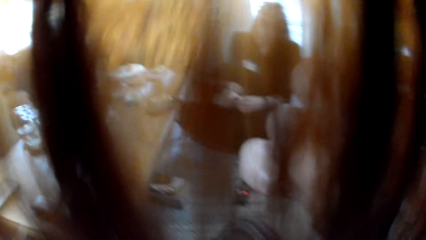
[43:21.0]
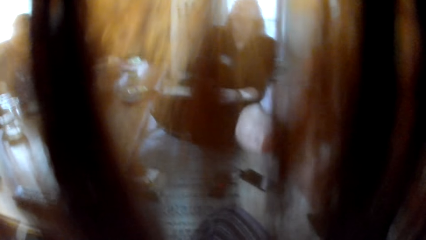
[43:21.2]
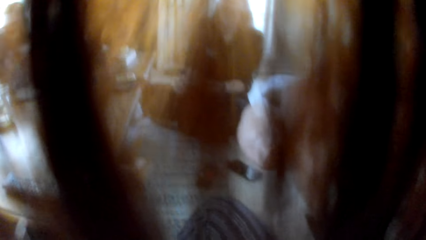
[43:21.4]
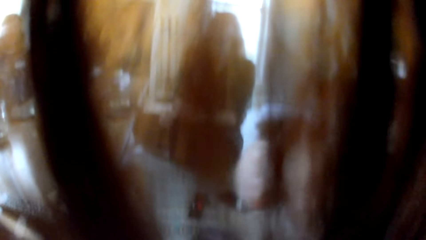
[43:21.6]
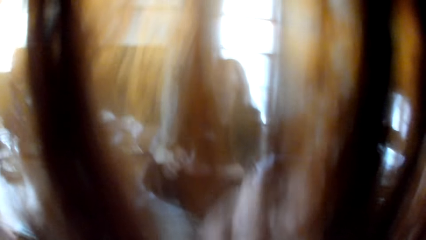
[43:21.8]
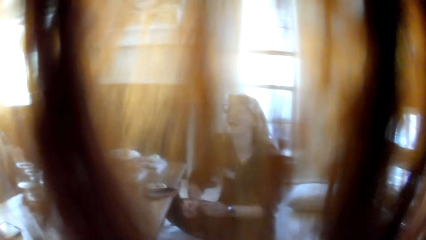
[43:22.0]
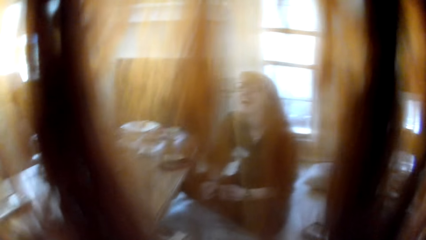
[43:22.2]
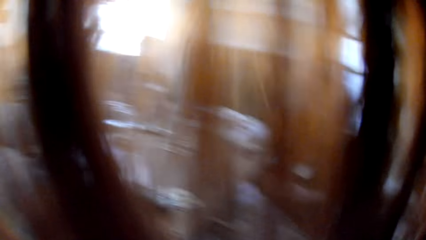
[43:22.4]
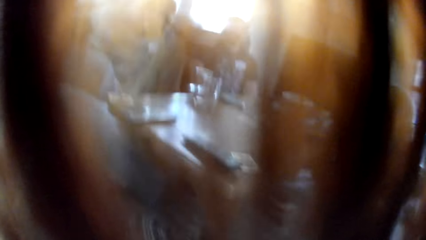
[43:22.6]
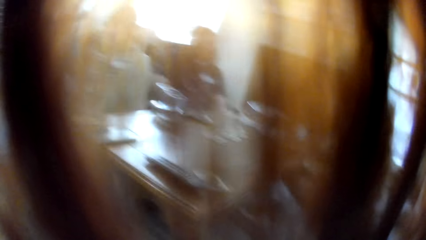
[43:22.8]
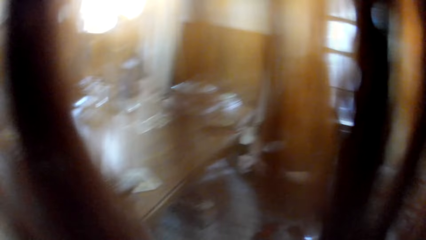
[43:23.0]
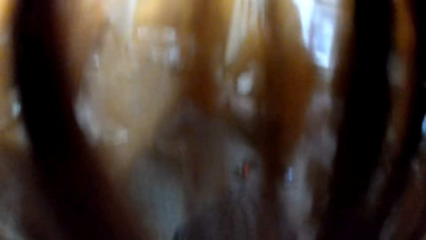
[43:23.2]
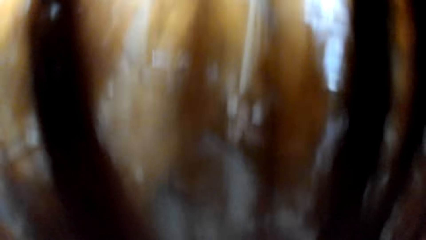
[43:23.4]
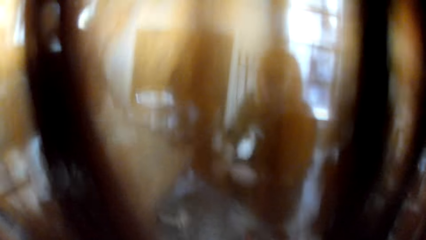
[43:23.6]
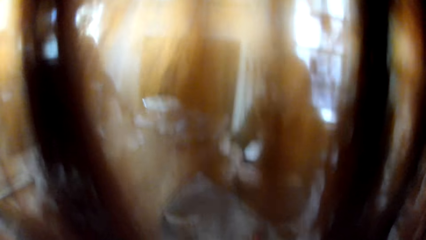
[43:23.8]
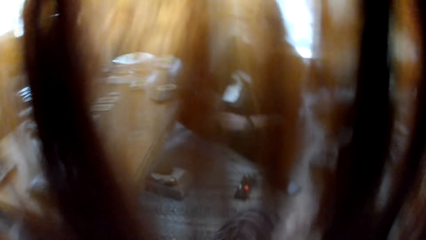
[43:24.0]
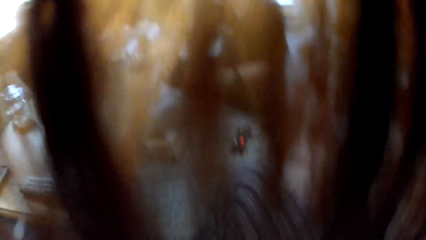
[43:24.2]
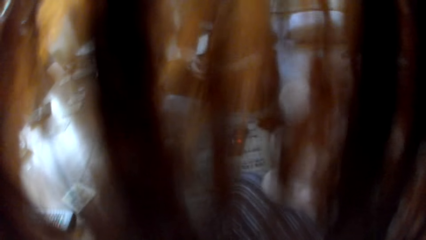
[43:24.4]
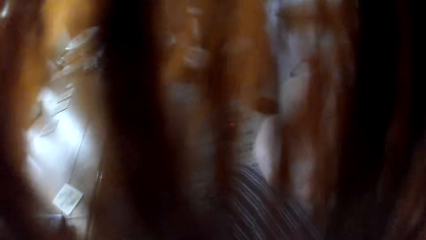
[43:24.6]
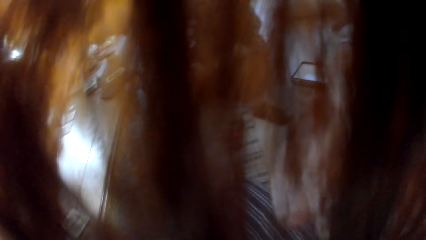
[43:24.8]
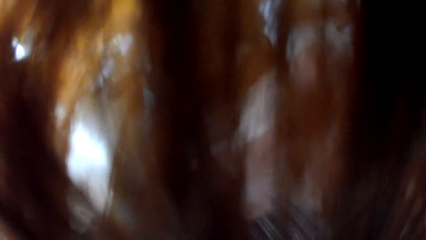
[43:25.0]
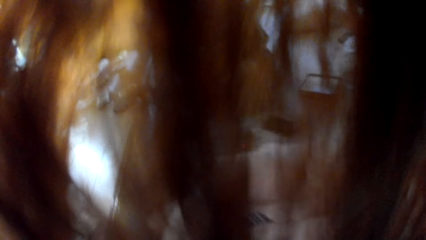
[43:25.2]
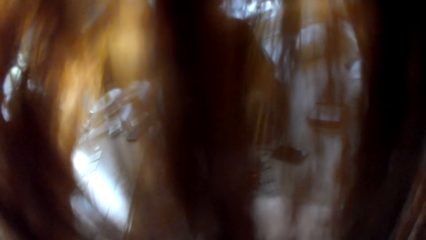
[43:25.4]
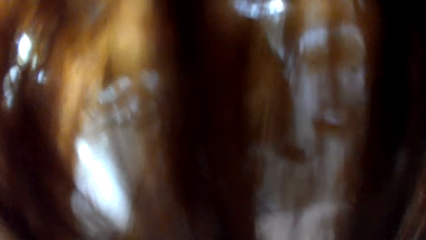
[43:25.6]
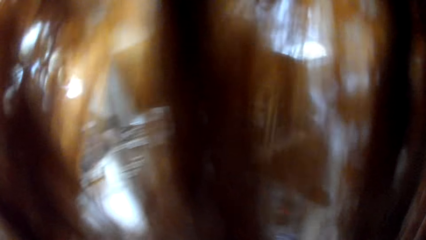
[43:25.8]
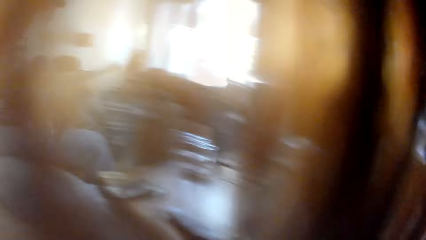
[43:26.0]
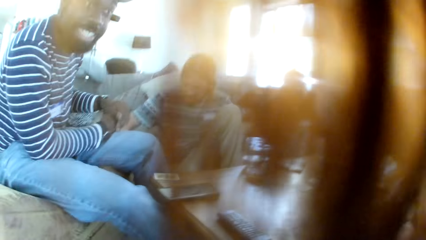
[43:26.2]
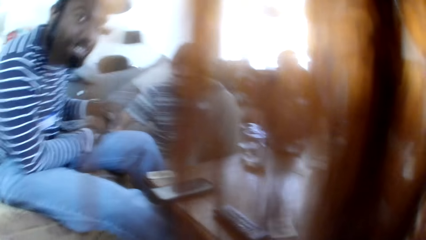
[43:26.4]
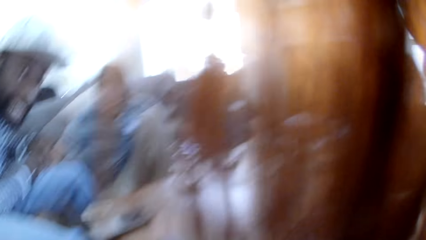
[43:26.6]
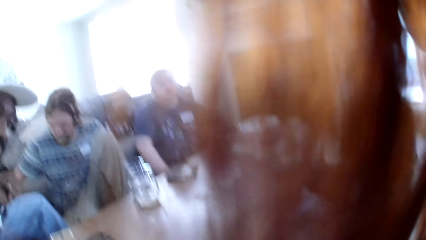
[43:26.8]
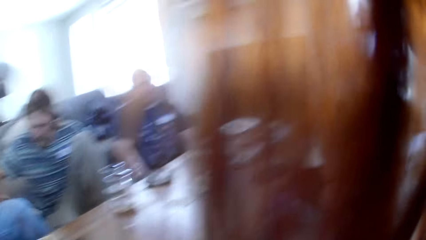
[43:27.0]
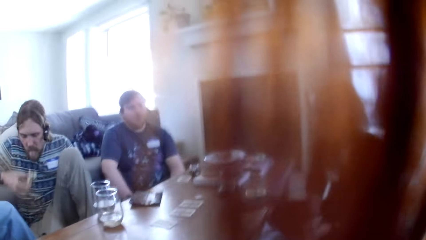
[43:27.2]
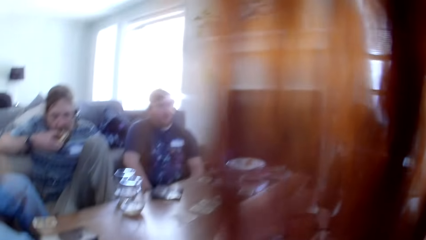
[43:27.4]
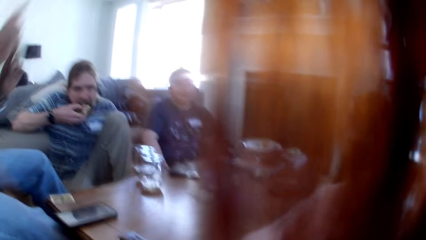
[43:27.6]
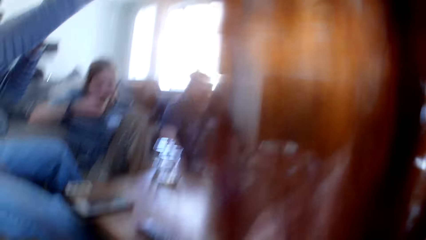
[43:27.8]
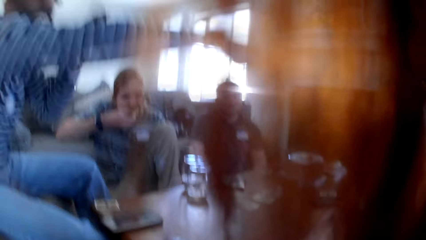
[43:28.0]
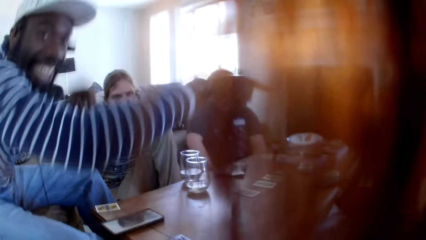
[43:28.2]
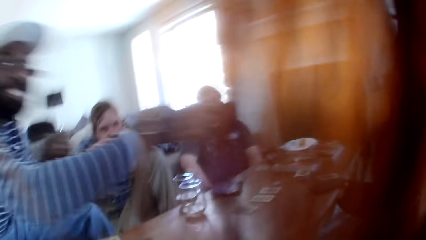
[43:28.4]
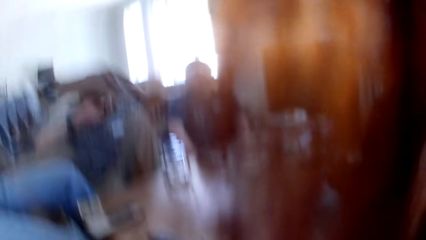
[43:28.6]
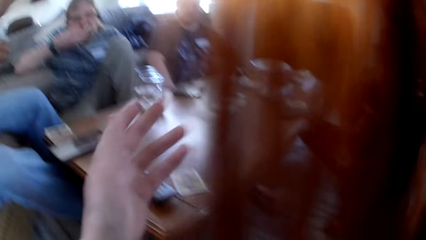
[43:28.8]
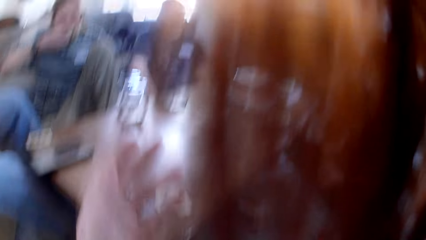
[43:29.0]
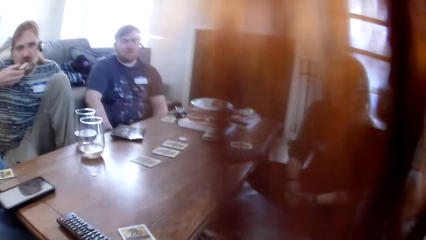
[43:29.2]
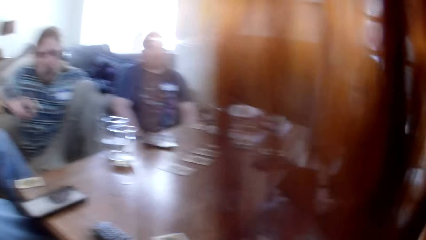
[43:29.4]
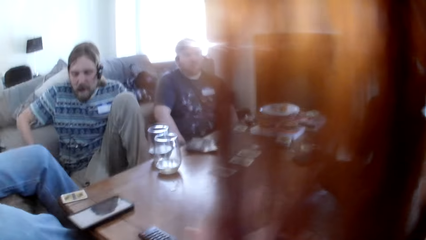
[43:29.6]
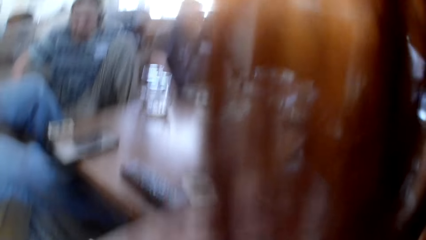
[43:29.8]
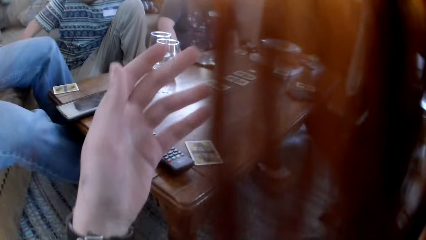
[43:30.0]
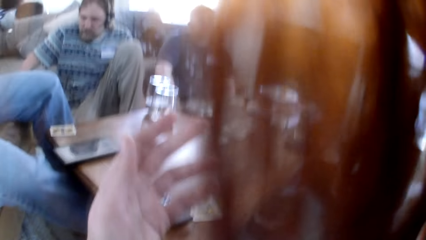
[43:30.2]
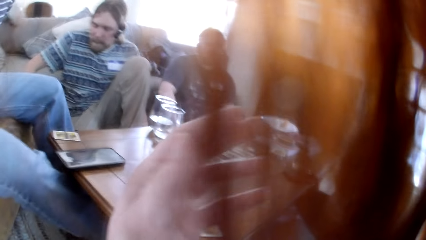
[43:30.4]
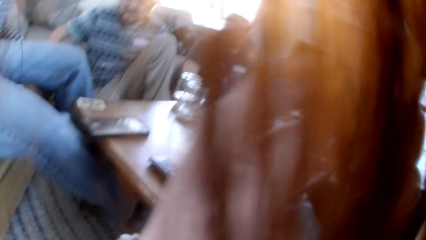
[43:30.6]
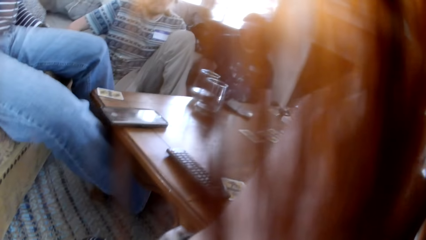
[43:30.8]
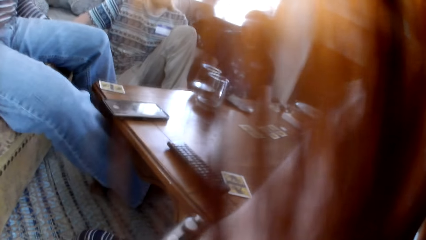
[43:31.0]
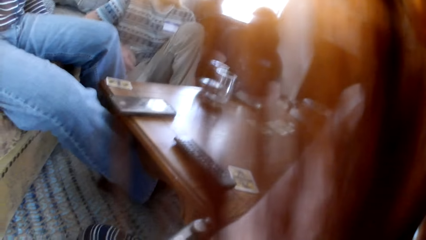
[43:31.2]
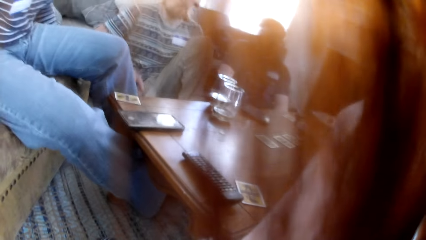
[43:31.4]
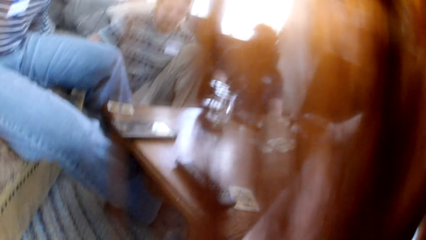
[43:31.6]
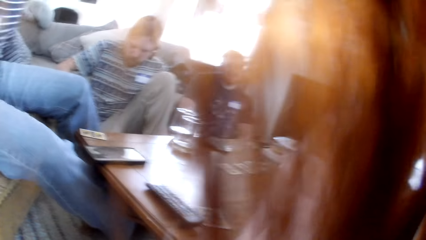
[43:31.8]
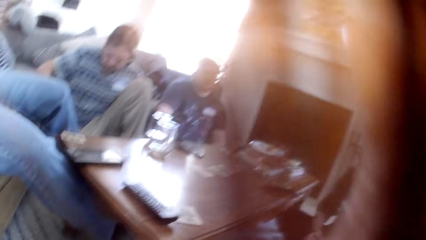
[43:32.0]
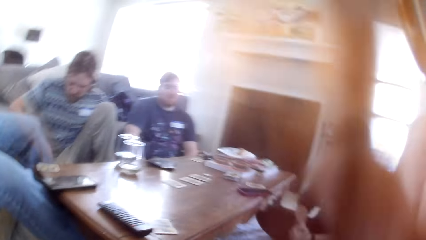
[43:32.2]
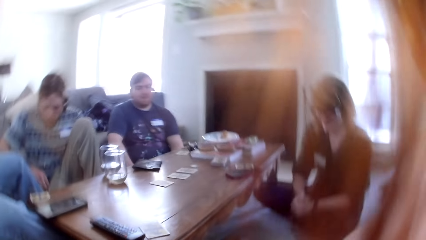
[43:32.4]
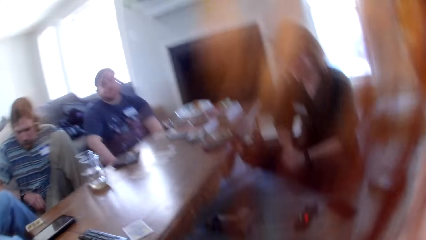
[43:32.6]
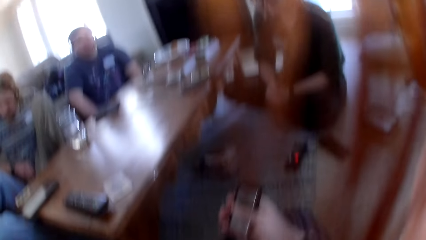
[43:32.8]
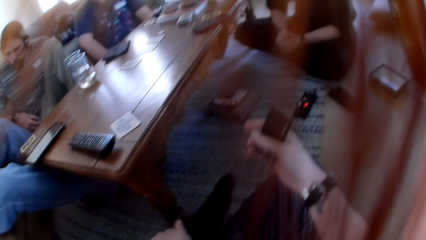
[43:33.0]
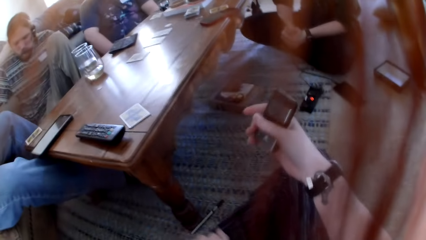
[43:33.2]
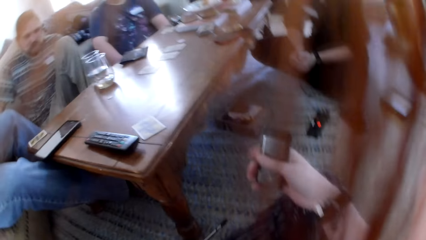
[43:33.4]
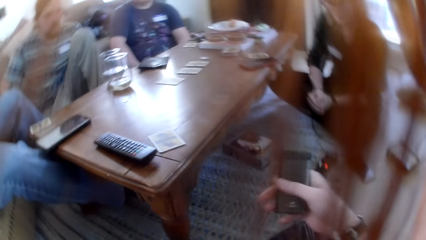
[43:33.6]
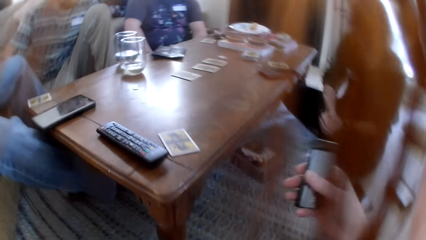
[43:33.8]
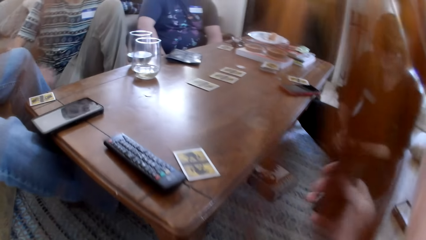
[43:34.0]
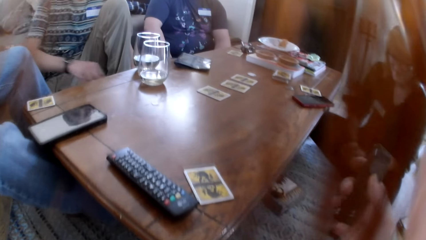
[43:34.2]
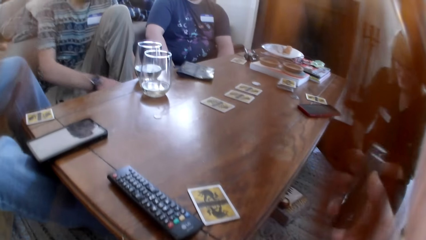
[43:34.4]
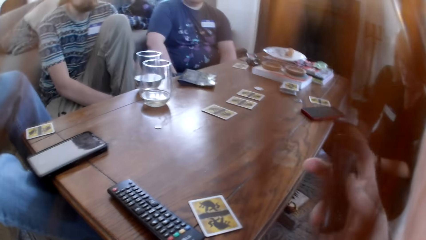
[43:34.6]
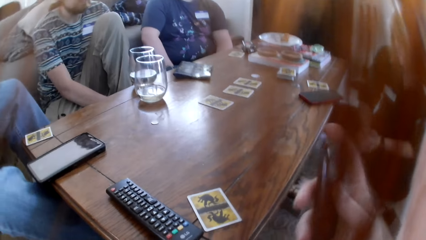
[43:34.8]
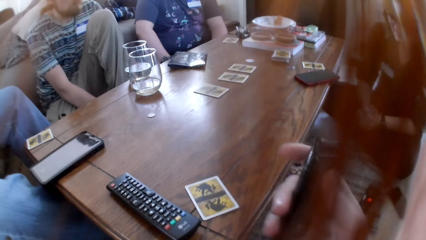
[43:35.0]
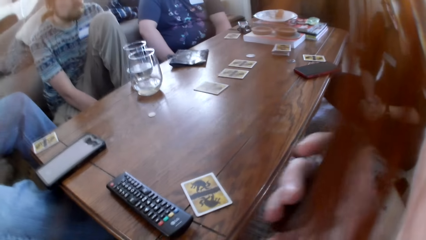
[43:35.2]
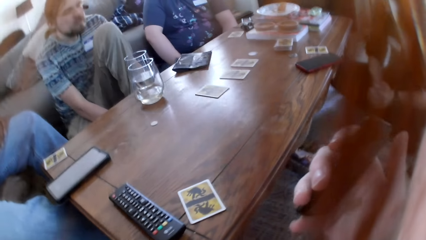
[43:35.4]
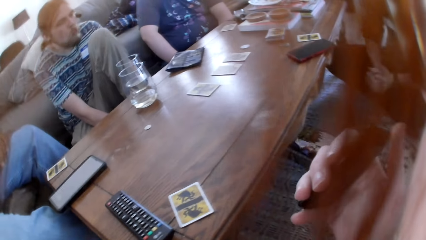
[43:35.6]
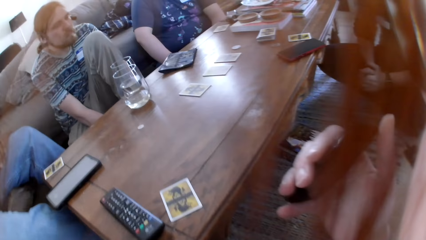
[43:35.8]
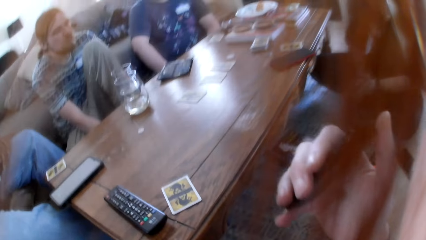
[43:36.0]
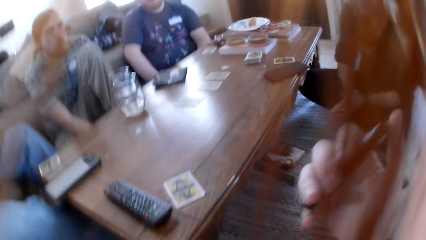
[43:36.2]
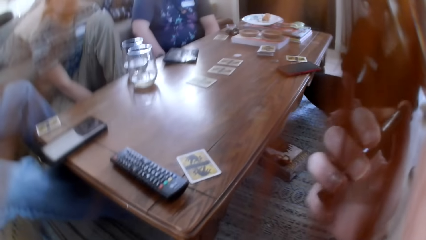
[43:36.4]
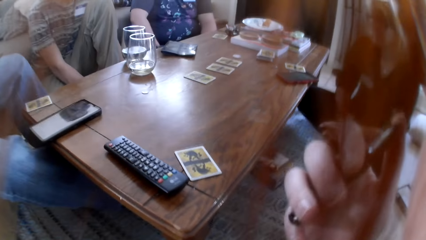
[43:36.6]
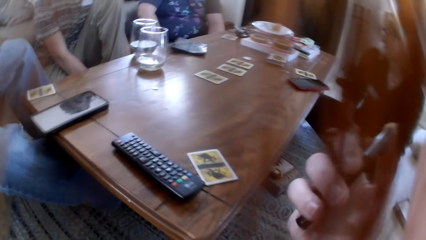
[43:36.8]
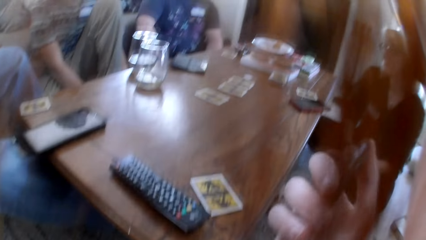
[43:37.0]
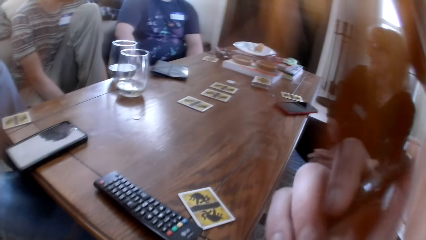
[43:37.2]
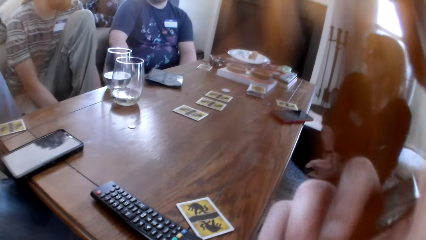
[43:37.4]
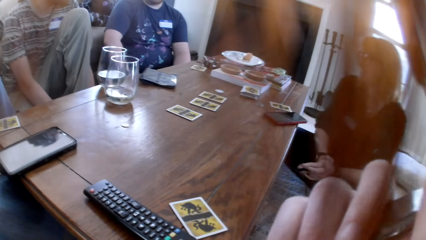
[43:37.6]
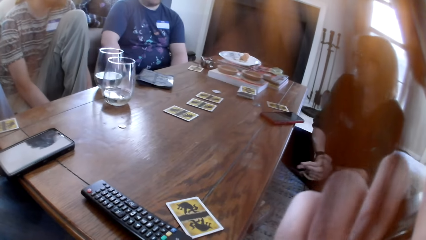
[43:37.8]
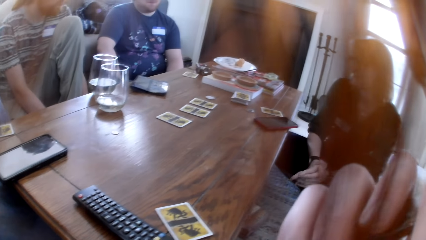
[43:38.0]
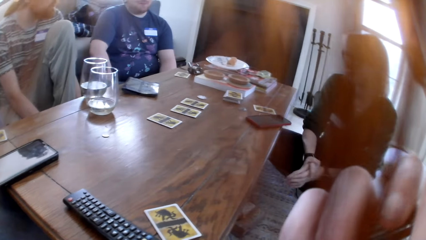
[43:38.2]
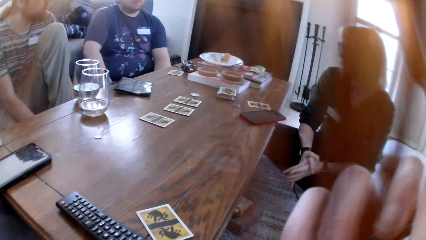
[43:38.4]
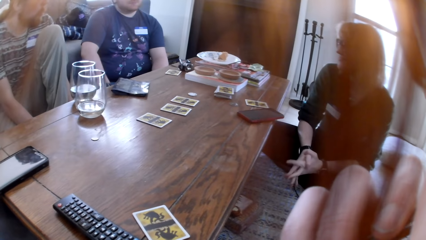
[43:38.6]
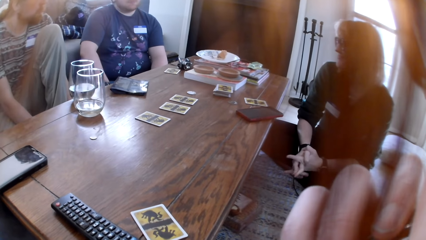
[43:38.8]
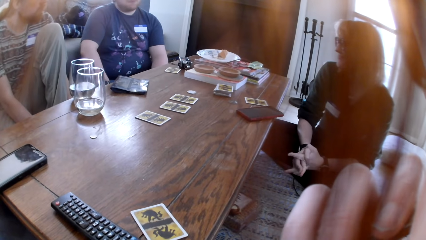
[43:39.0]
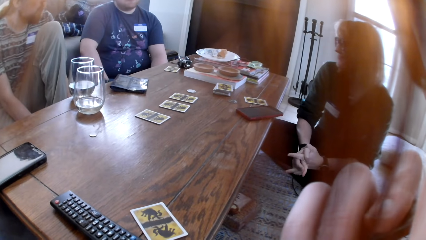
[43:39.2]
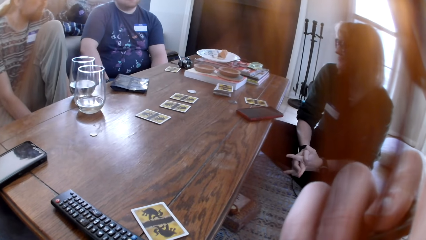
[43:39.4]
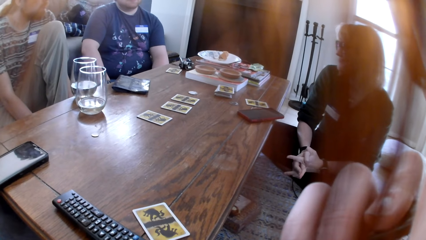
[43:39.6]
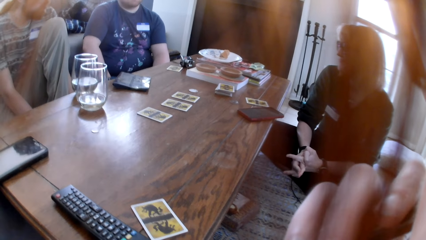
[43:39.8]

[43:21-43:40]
The camera wearer laughs with the people in the room. She touches her nose. A man talks to the camera wearer. The camera wearer converses with the man. She moves her hand. She moves a phone on the hand. She holds a pen with her right hand. She looks at the table.
